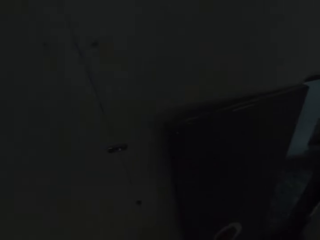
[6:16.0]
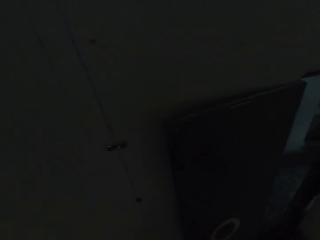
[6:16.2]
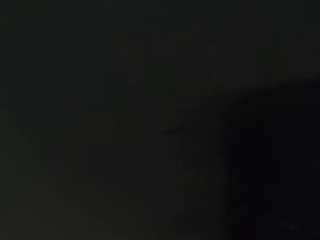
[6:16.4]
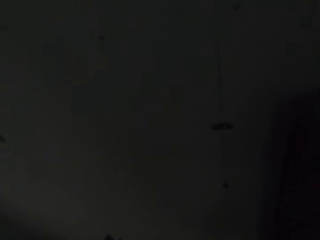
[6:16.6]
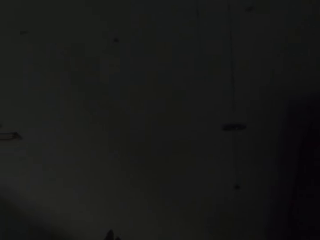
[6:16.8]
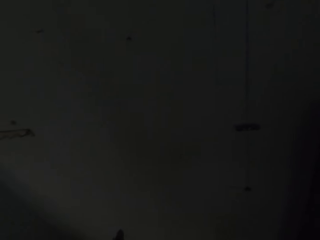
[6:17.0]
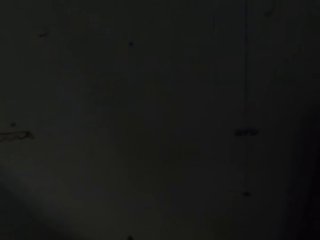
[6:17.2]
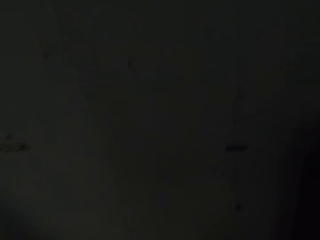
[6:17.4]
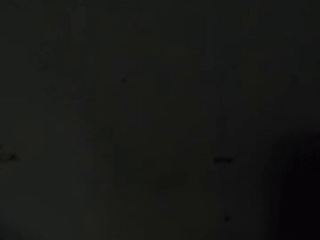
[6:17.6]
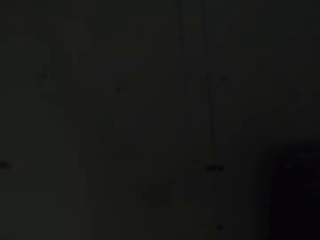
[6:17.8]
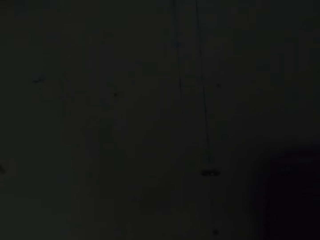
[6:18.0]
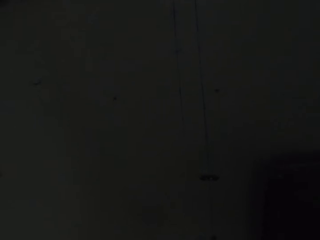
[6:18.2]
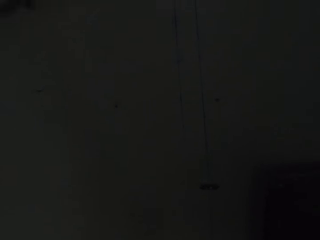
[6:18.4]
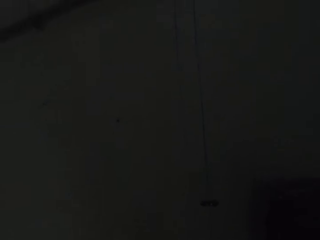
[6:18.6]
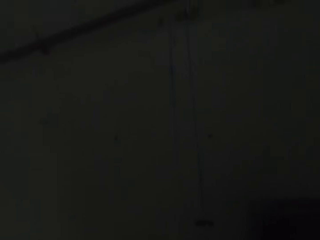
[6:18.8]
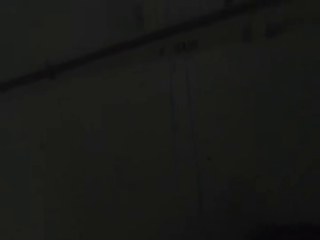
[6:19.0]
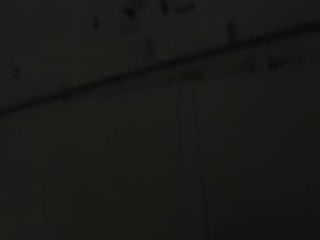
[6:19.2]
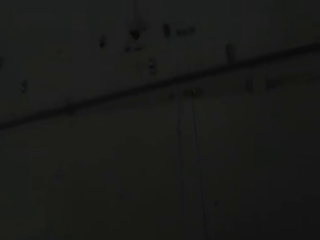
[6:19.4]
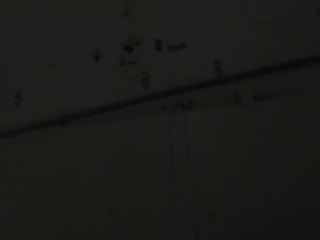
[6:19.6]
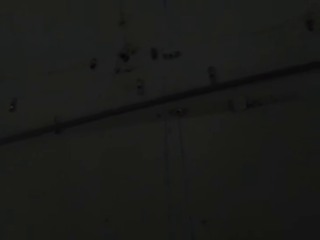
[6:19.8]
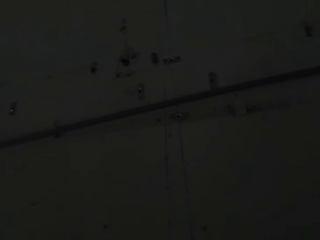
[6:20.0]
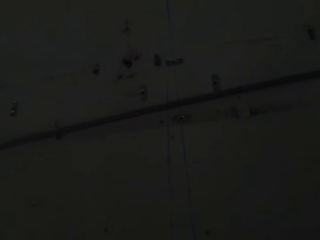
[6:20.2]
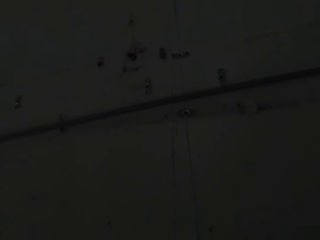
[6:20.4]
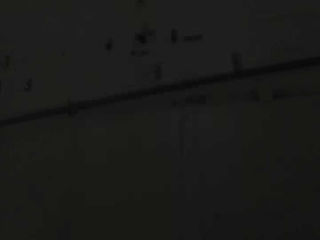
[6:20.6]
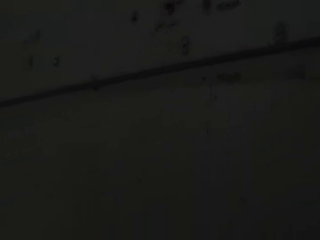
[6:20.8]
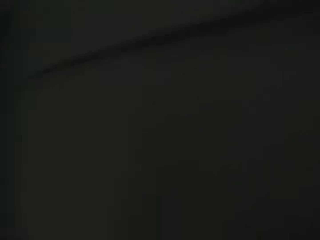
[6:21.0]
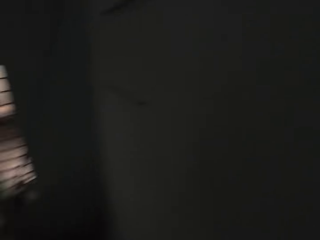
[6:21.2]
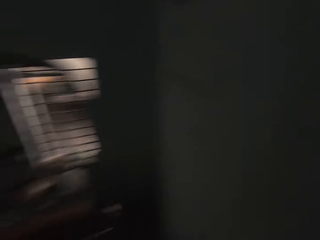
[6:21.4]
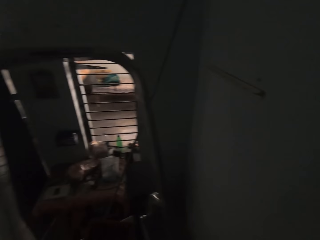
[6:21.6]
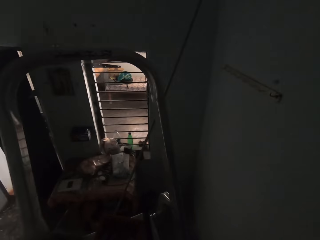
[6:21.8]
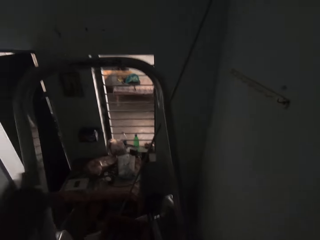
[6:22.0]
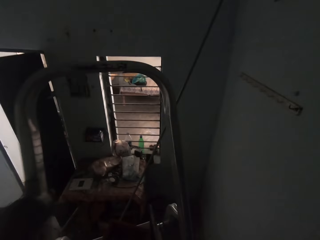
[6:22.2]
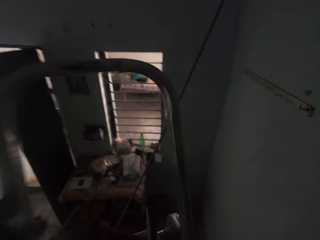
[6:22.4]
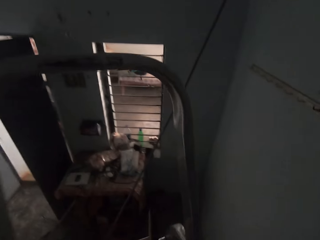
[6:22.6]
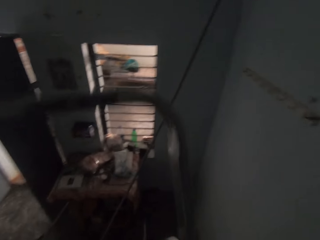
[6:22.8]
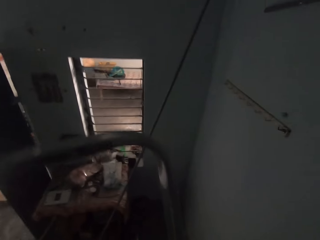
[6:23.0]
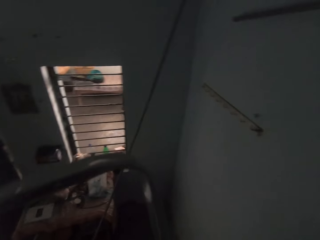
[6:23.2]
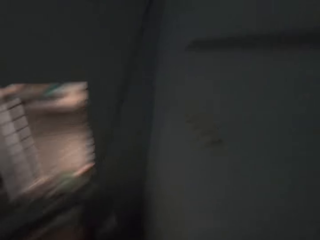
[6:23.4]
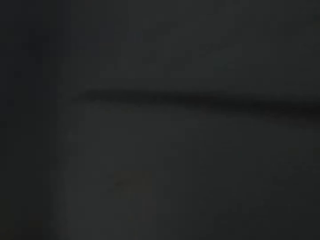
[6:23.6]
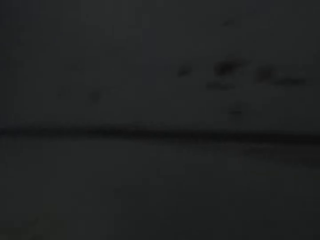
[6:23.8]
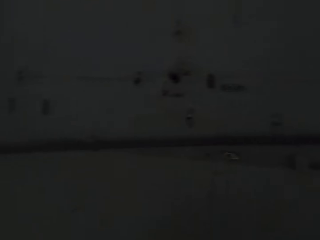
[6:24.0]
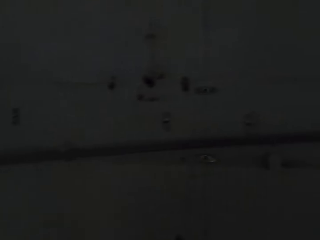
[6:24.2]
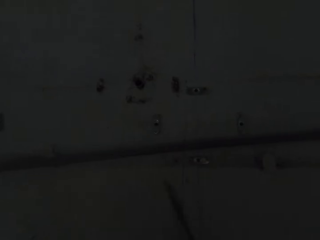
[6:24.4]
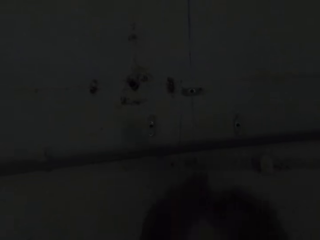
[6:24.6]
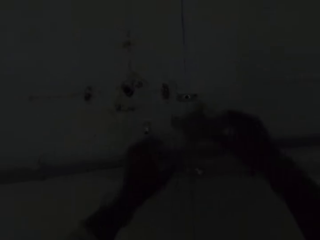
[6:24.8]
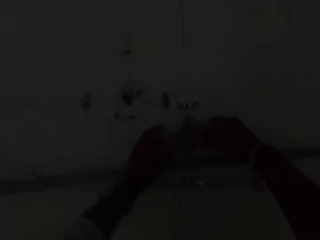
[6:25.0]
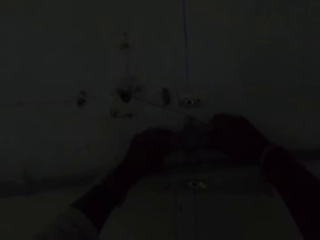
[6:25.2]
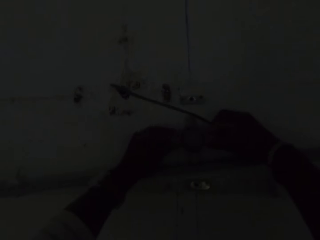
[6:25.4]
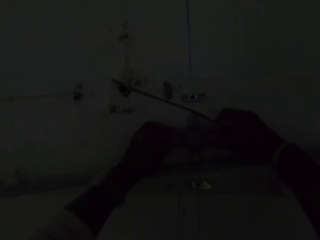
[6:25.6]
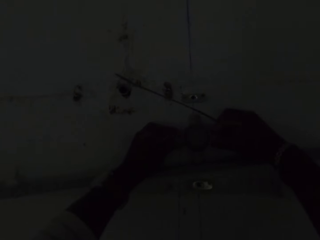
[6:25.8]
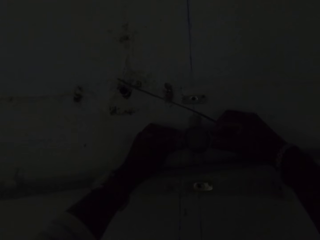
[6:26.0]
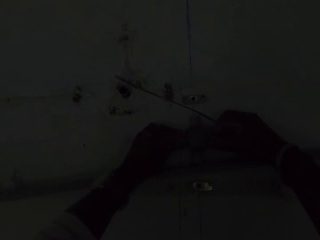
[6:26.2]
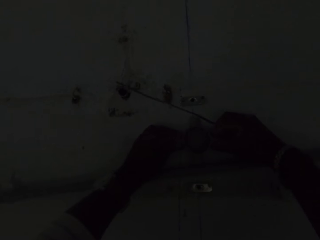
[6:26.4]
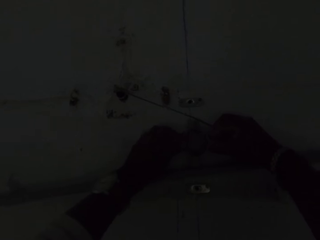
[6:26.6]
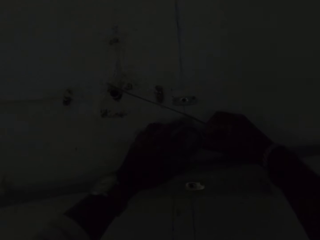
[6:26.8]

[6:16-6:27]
The camera wearer places his left hand on the adjustable ladder. He places a conduit box on the wall with his hands. He fixes the pipe on the wall.

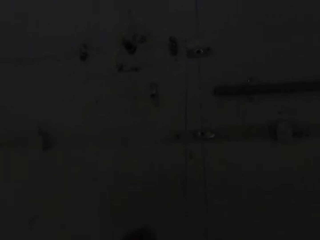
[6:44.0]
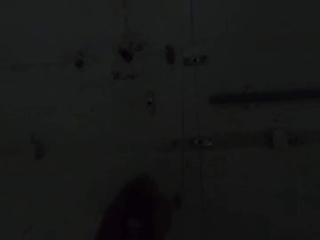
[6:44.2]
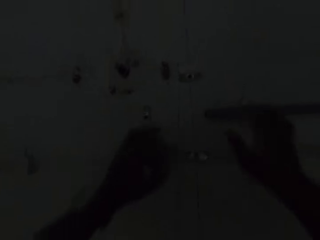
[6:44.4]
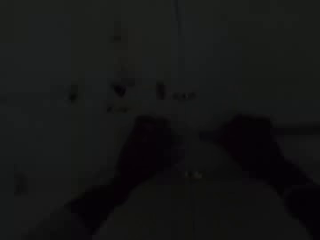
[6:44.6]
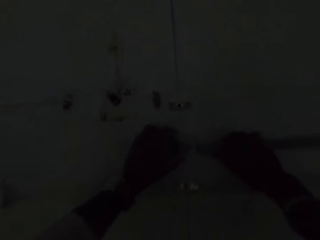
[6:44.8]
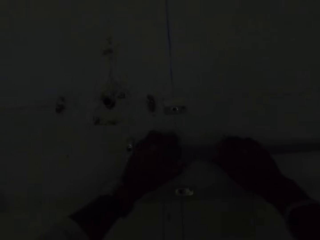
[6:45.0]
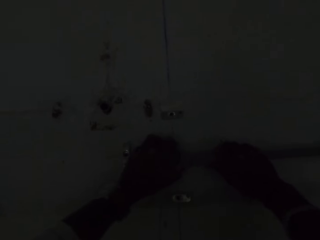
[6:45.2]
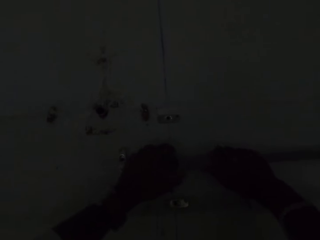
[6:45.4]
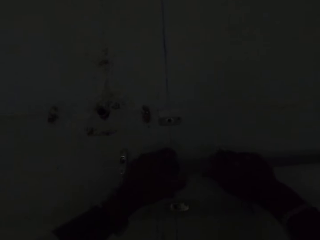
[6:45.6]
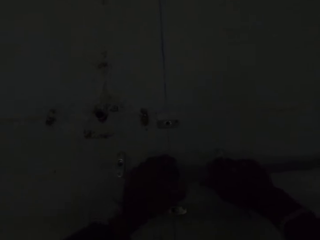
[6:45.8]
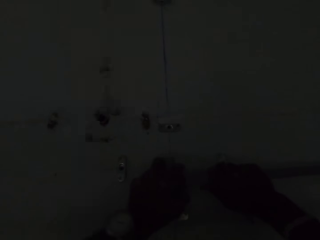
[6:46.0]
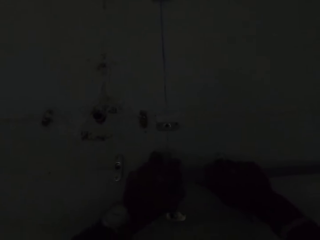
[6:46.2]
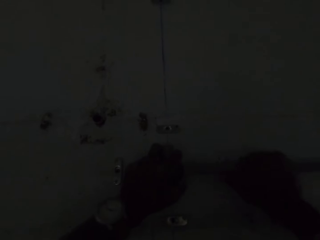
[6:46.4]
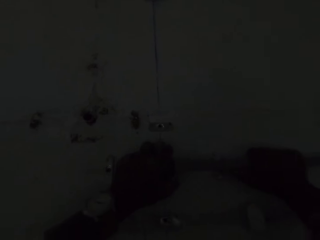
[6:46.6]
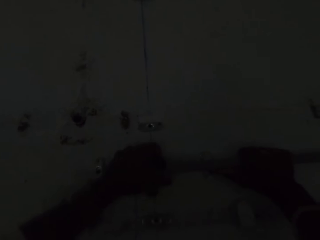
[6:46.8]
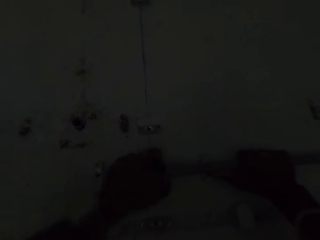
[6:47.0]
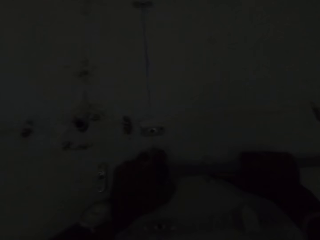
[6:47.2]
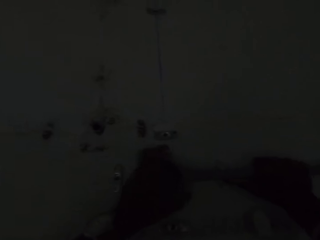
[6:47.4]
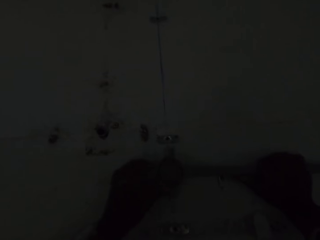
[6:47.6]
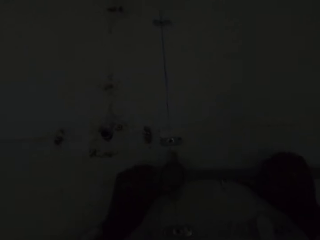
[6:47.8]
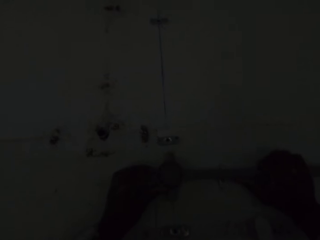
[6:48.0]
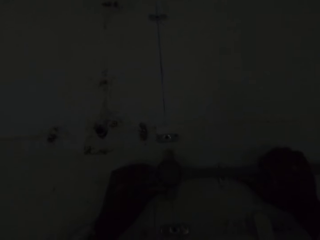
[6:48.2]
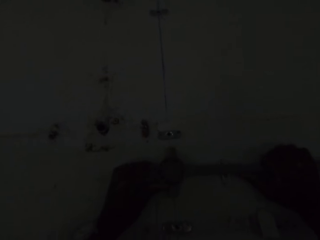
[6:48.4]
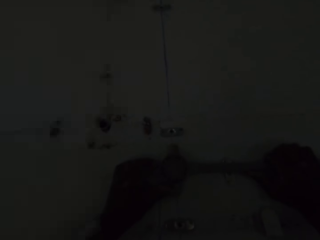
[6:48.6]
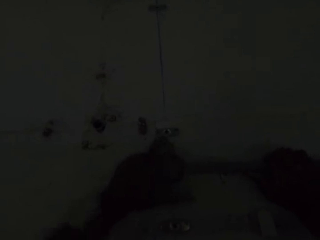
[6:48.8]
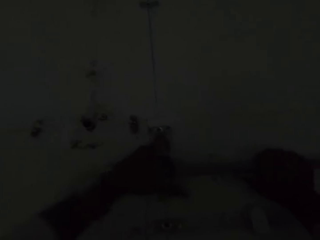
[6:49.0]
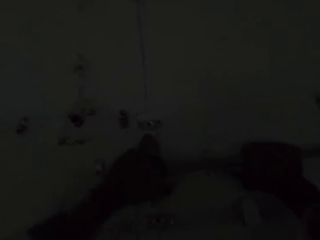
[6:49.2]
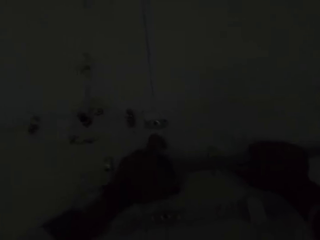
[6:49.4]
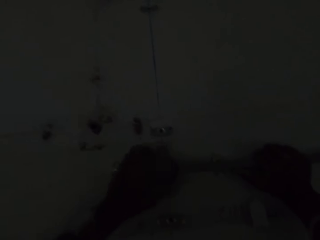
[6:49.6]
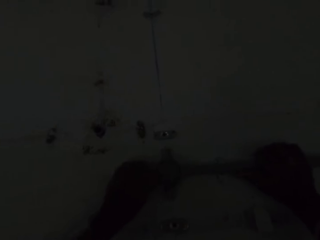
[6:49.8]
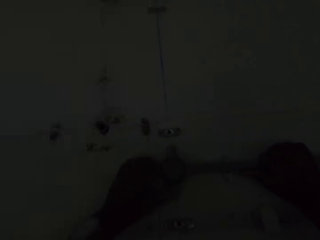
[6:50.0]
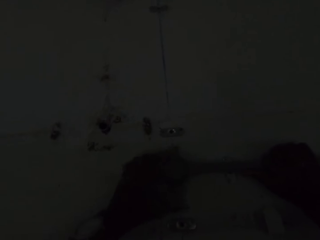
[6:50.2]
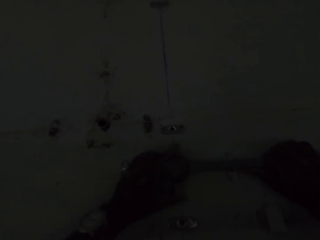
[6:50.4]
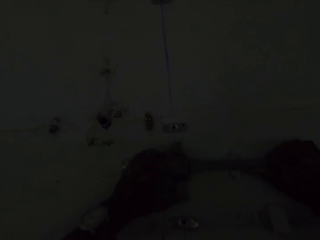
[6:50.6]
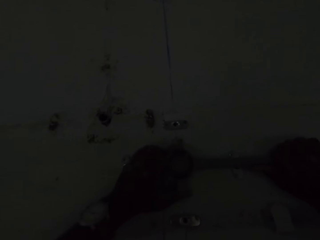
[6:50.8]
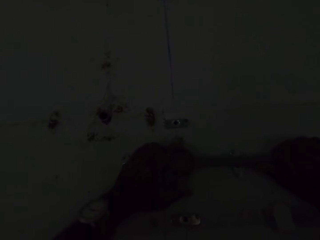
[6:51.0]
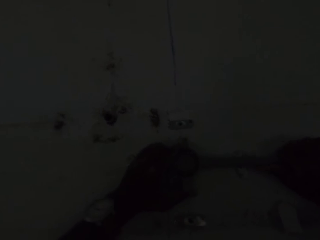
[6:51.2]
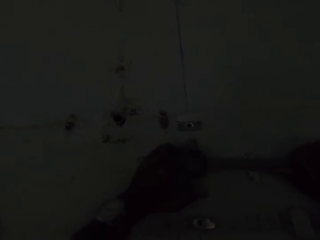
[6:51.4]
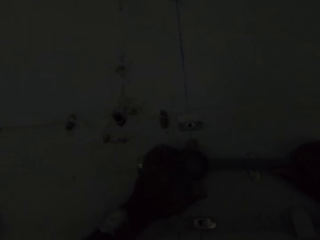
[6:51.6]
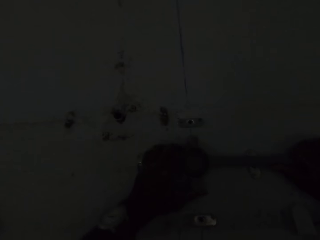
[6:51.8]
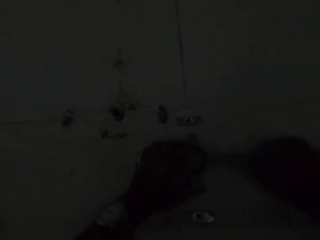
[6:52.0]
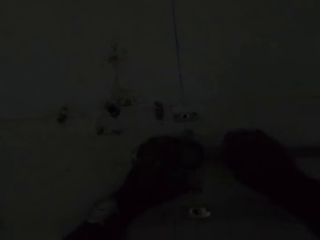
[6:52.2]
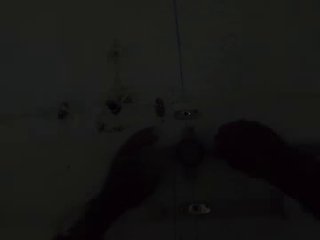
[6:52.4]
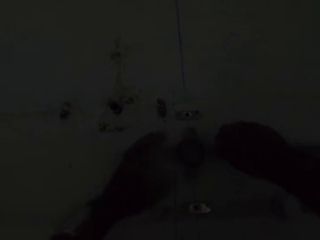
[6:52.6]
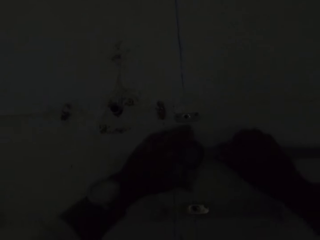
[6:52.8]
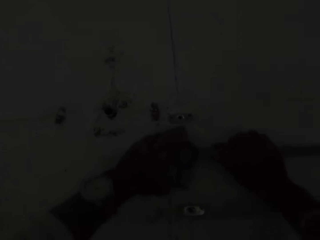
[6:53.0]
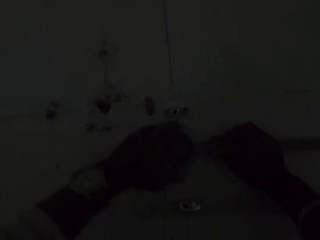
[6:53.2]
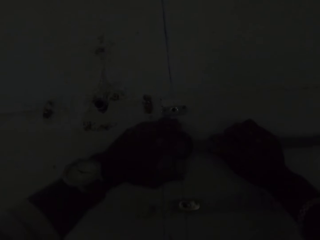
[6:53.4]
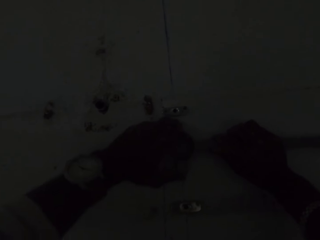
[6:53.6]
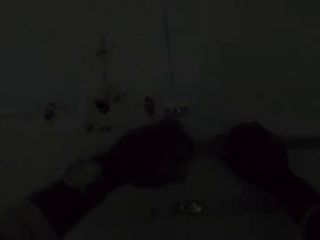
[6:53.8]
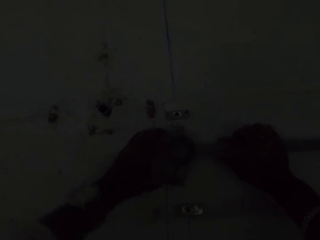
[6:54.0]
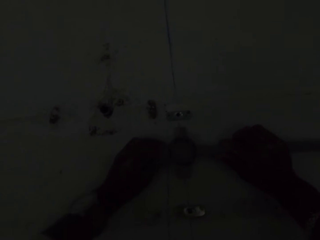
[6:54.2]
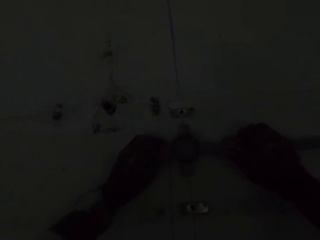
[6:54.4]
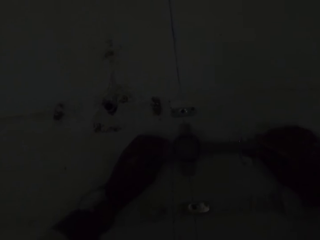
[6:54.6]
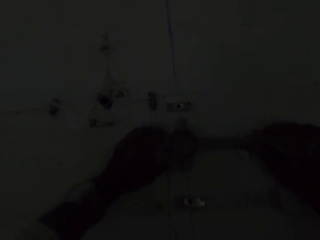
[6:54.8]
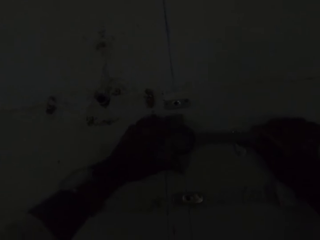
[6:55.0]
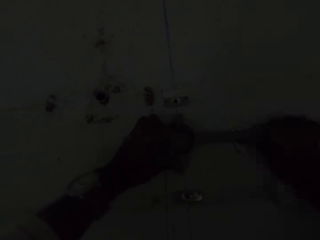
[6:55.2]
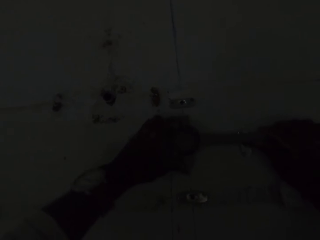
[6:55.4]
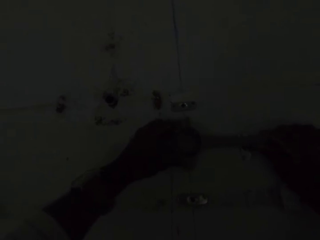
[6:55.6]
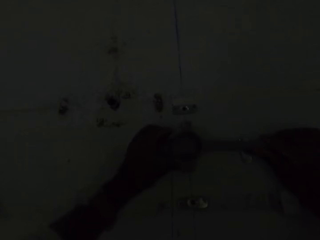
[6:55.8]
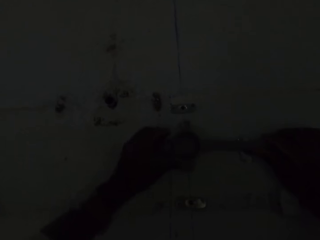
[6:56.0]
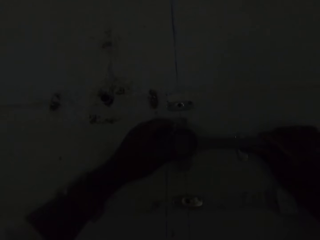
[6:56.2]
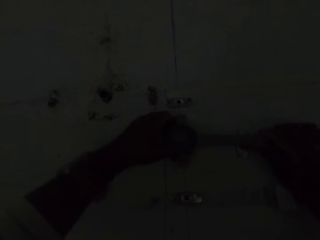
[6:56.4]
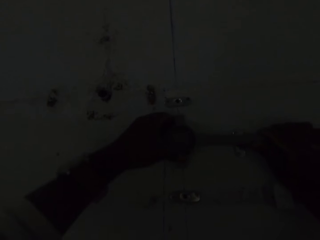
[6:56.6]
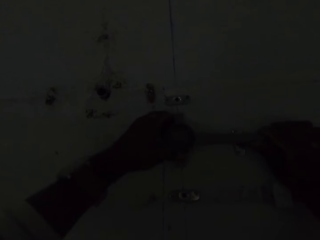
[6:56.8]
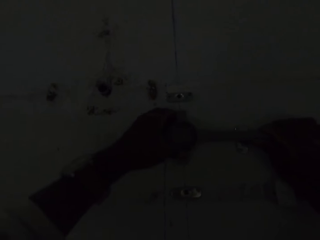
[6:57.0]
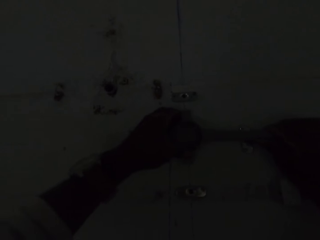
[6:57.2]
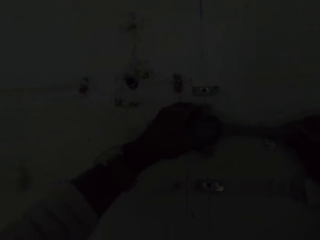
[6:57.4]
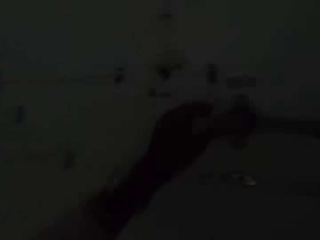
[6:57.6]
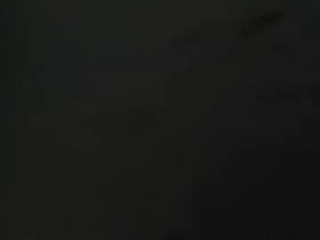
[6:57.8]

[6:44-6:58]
The camera wearer holds the conduit pipe on the wall with his right hand. He fixes the pipe on the wall. He fits the conduit box in his left hand into the pipe in his right hand. A man interacts with the camera wearer.
